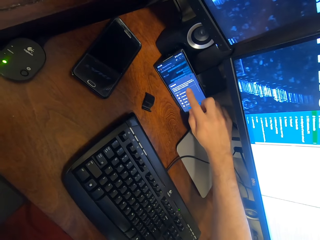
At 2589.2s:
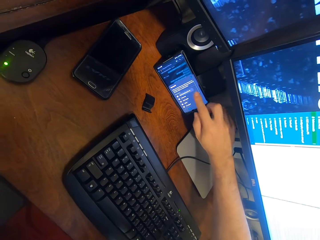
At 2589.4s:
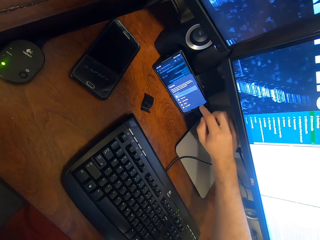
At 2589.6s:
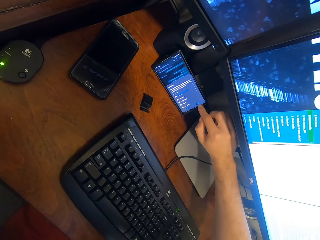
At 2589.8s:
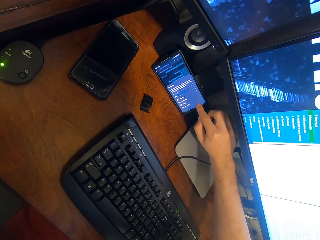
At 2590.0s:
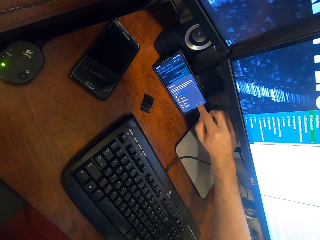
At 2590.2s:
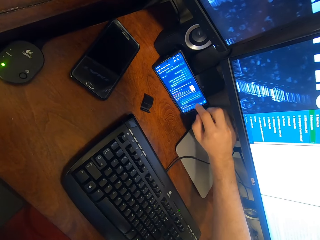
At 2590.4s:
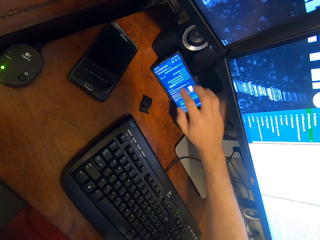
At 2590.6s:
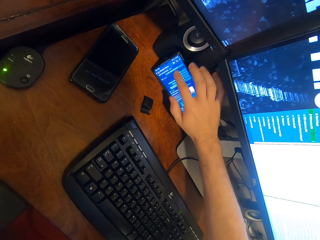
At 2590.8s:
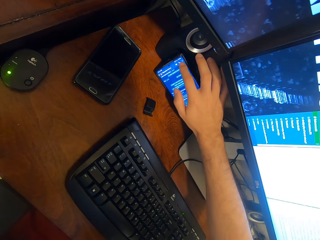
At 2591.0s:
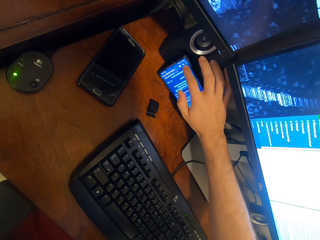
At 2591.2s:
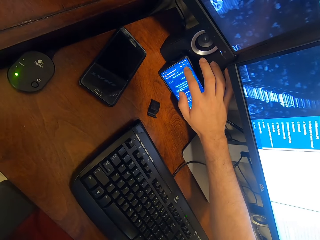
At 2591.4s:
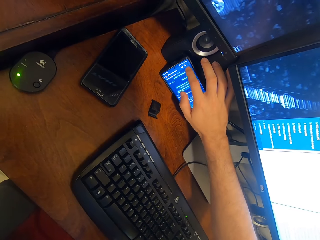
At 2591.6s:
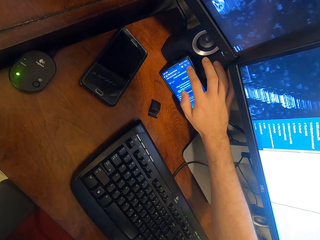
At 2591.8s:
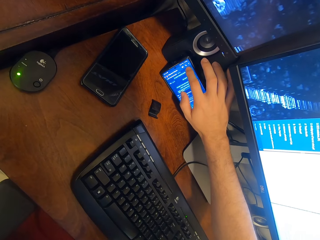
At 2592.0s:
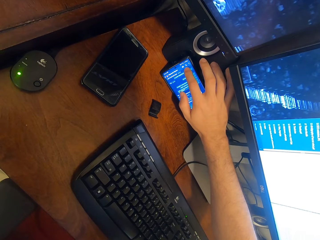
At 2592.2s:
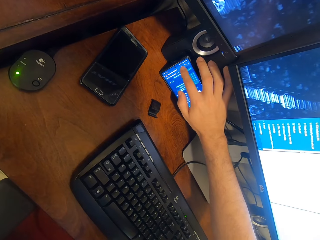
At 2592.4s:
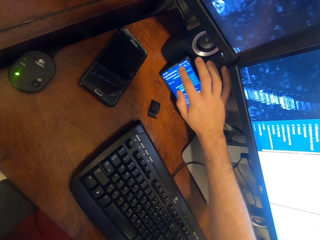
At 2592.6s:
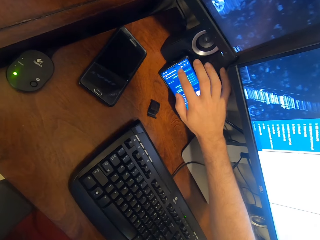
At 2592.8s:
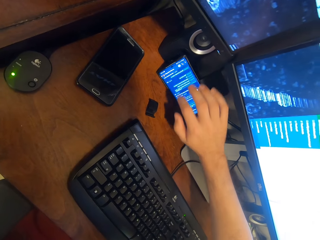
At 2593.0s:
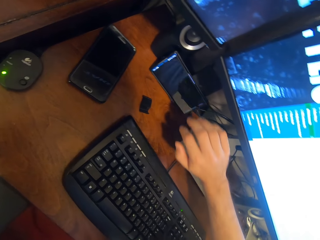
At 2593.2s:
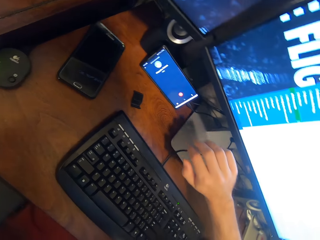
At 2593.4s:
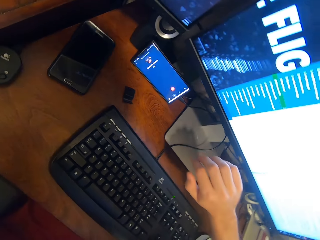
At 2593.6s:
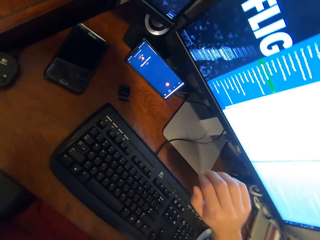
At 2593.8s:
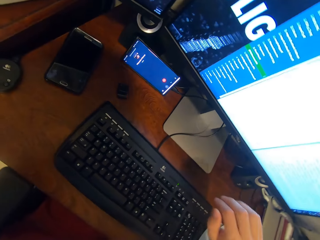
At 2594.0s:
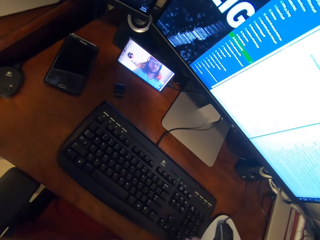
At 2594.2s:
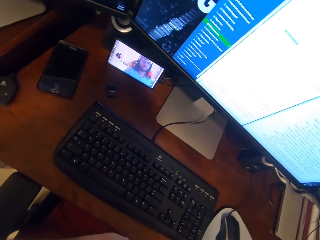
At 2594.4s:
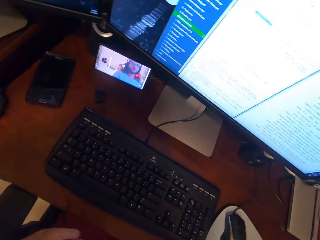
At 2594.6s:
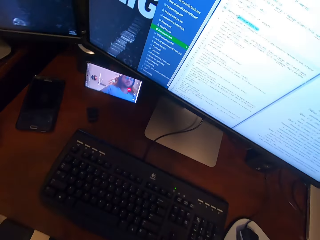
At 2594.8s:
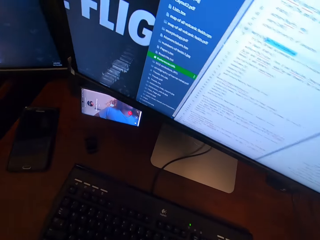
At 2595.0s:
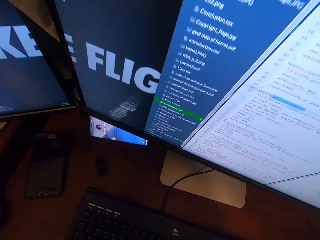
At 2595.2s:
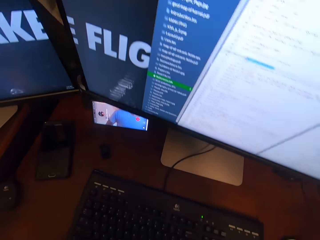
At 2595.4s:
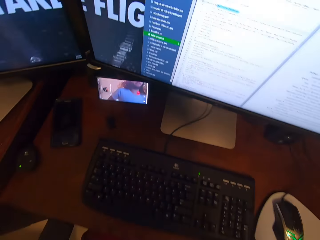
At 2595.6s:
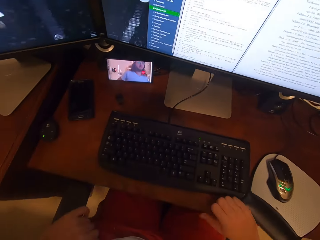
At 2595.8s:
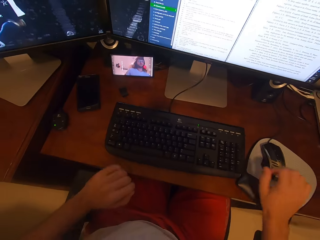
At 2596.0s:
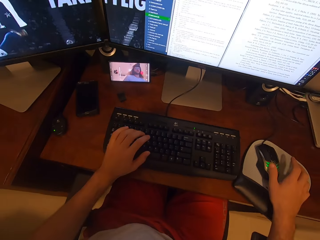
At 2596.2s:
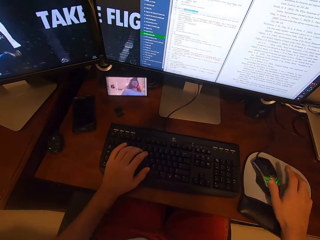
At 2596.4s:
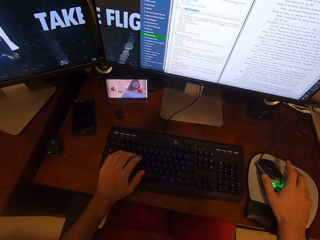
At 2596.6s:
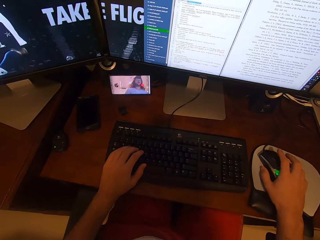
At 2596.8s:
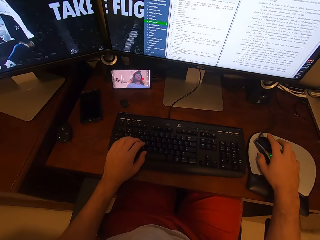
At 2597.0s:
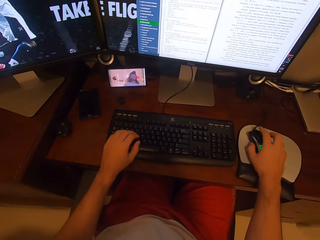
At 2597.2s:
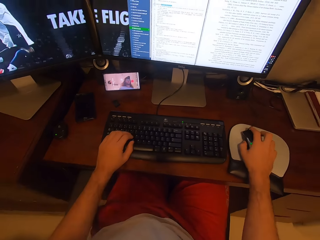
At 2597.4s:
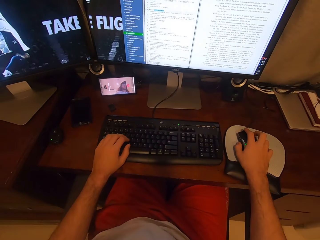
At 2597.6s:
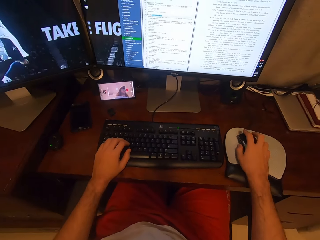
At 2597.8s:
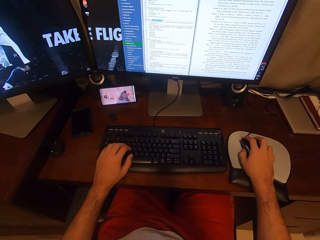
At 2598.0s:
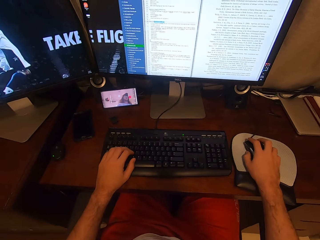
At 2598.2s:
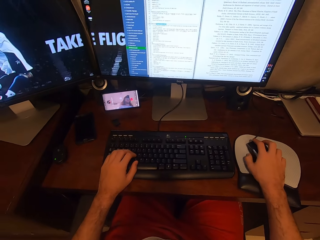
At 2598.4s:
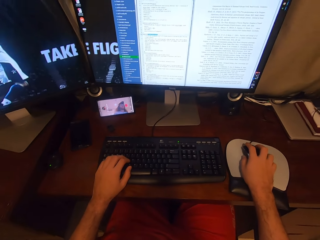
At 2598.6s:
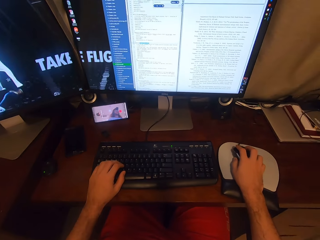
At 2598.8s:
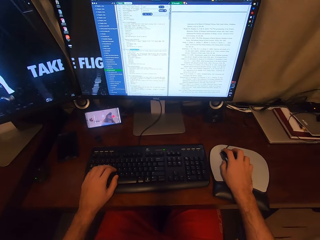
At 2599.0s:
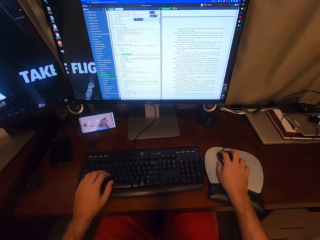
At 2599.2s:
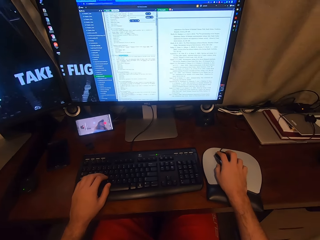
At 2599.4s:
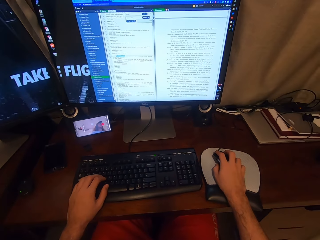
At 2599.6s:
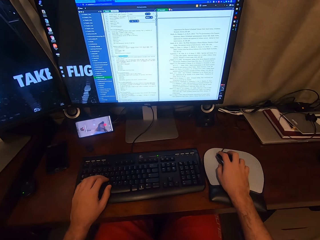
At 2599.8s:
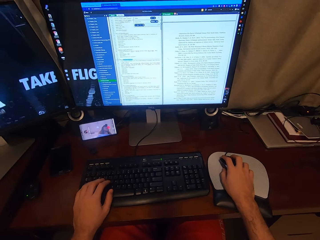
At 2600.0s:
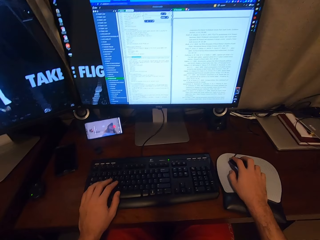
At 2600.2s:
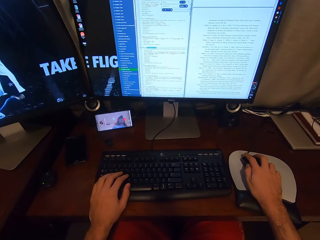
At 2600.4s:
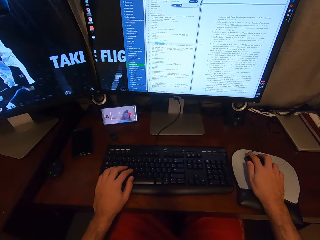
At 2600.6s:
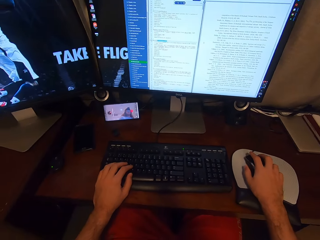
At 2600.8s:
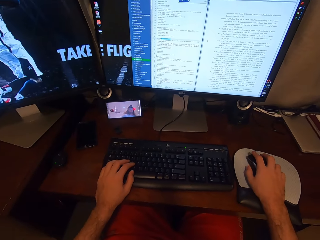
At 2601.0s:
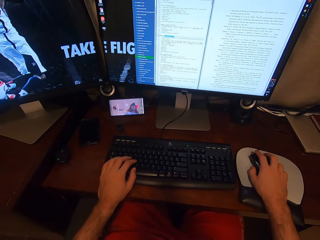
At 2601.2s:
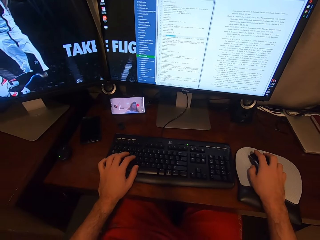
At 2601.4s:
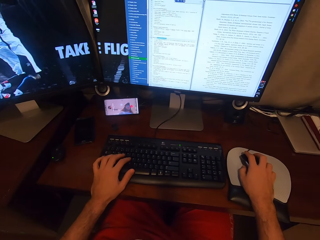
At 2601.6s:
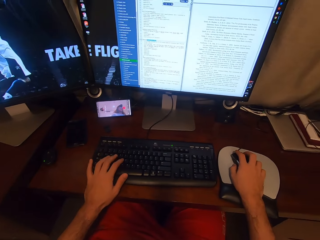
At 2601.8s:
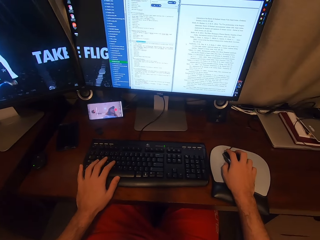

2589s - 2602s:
The camera wearer taps the screen of the phone on the desk with his right hand. He adjusts his sitting position. He places his left hand on the keyboard attached to the desktop computer. He slightly moves the USB mouse attached to the desktop computer with his right hand. He looks towards a monitor next to the keyboard.

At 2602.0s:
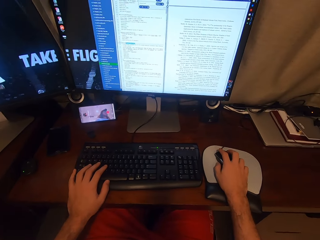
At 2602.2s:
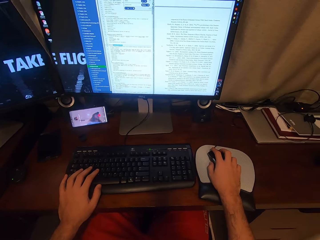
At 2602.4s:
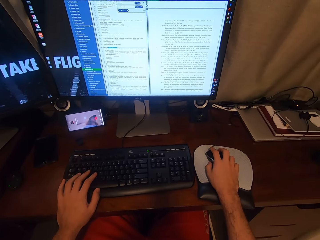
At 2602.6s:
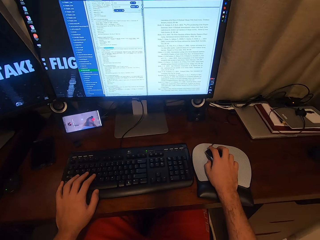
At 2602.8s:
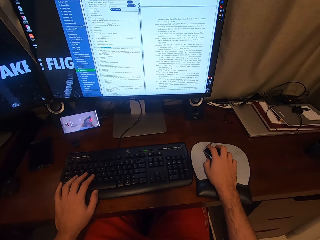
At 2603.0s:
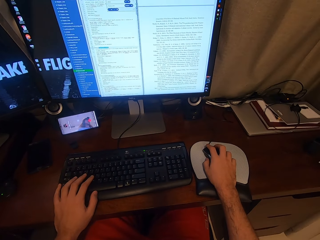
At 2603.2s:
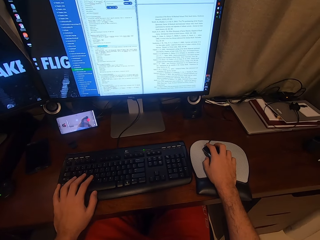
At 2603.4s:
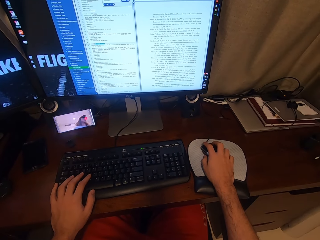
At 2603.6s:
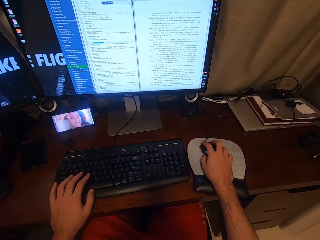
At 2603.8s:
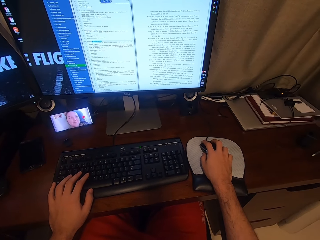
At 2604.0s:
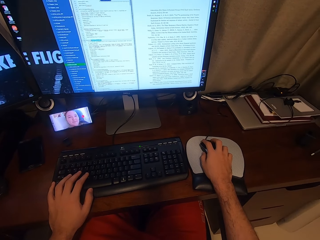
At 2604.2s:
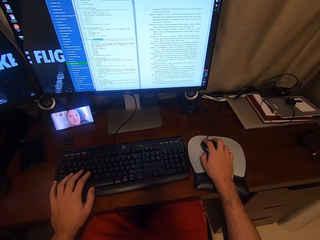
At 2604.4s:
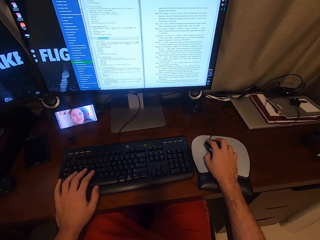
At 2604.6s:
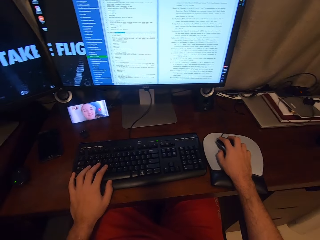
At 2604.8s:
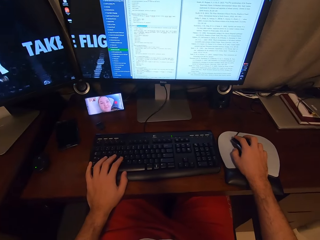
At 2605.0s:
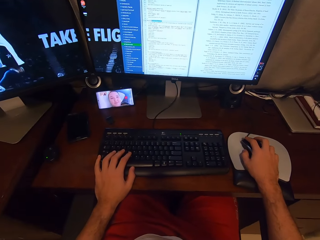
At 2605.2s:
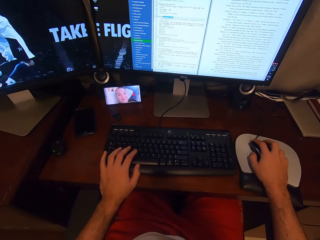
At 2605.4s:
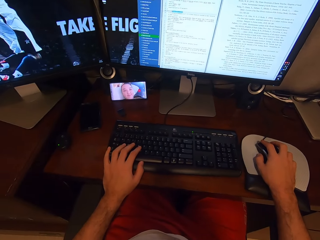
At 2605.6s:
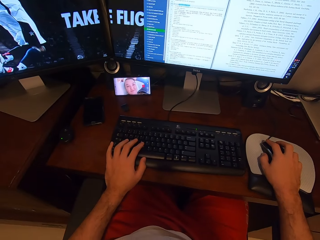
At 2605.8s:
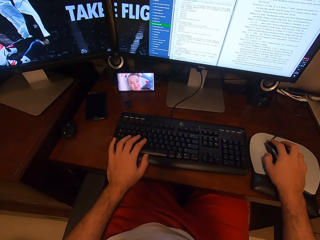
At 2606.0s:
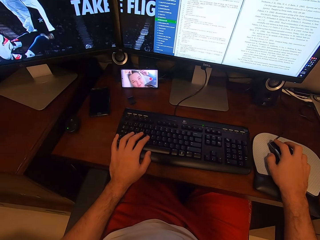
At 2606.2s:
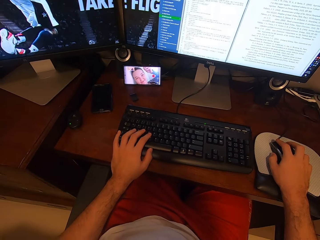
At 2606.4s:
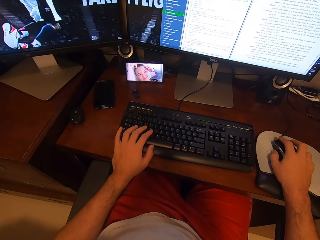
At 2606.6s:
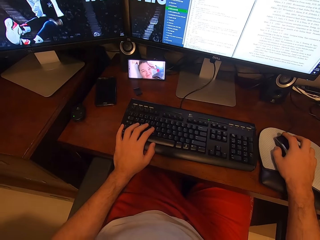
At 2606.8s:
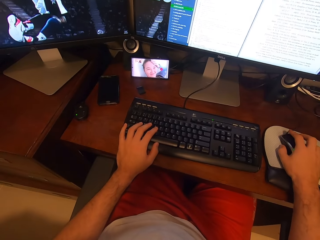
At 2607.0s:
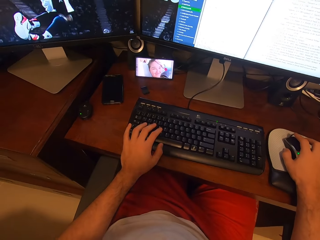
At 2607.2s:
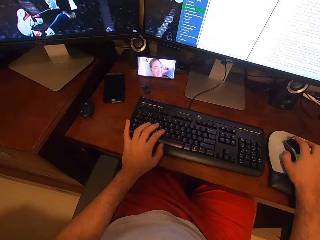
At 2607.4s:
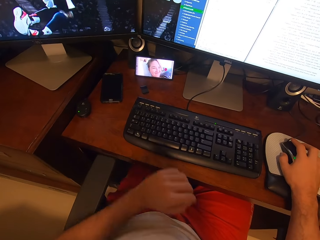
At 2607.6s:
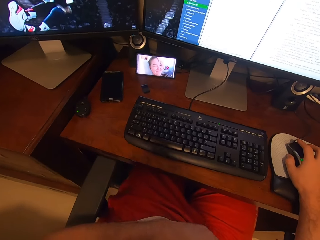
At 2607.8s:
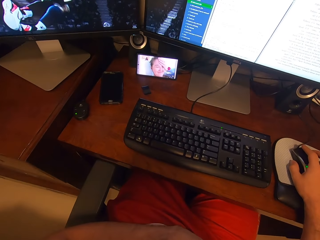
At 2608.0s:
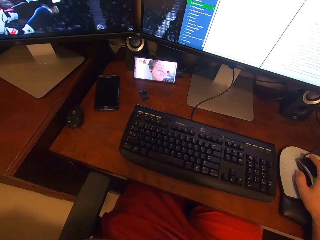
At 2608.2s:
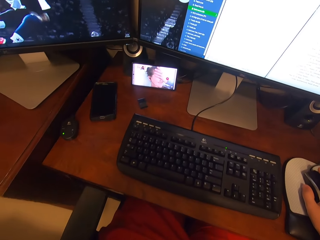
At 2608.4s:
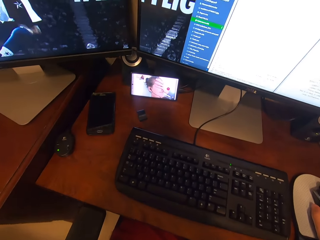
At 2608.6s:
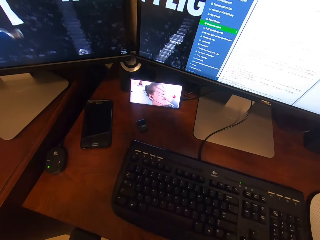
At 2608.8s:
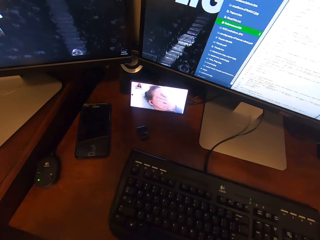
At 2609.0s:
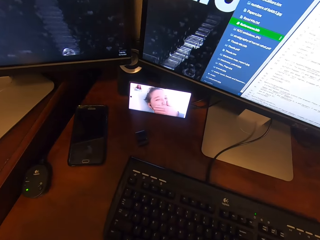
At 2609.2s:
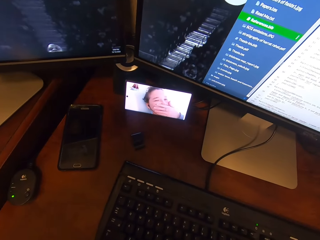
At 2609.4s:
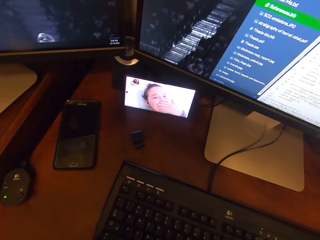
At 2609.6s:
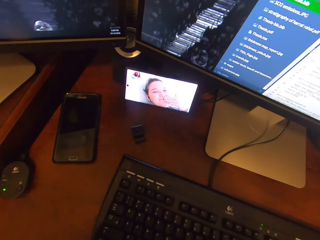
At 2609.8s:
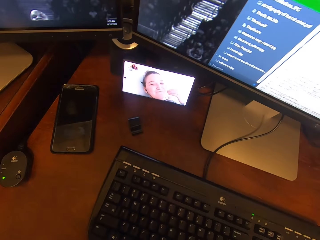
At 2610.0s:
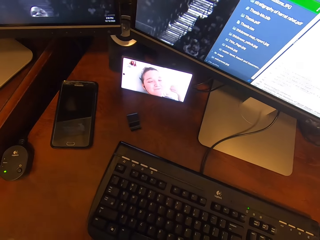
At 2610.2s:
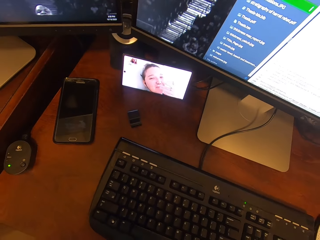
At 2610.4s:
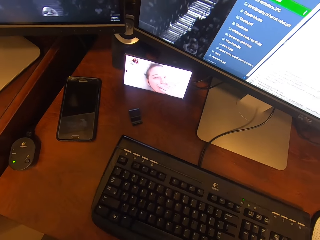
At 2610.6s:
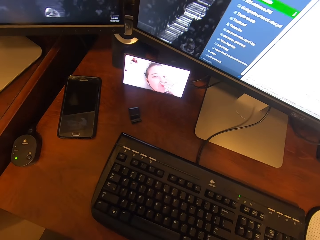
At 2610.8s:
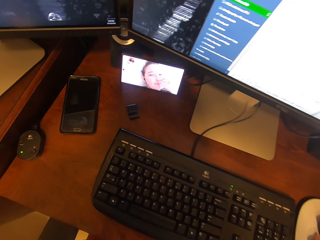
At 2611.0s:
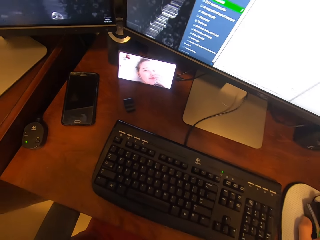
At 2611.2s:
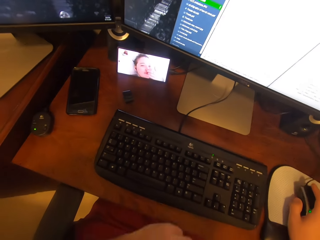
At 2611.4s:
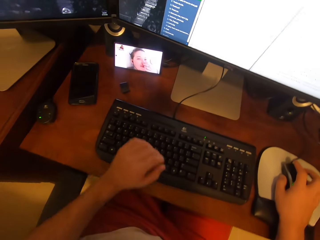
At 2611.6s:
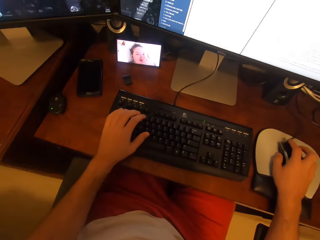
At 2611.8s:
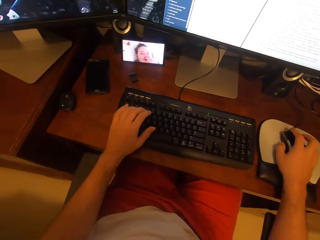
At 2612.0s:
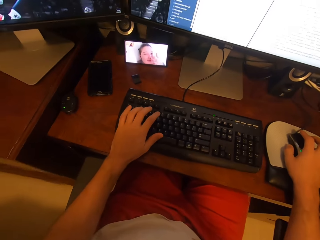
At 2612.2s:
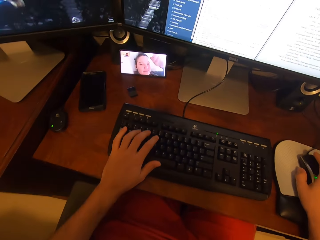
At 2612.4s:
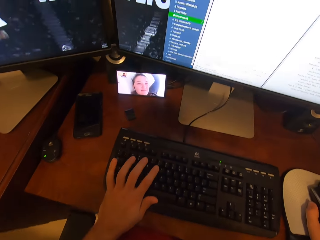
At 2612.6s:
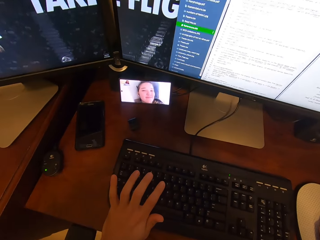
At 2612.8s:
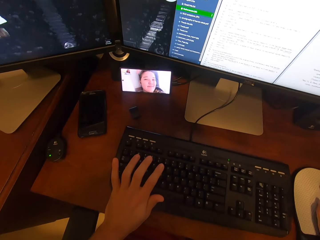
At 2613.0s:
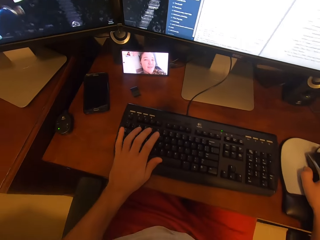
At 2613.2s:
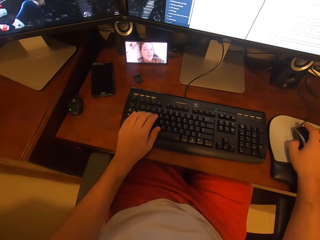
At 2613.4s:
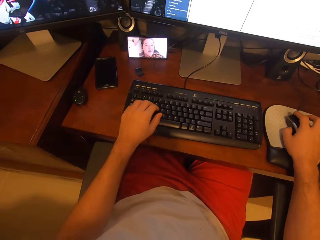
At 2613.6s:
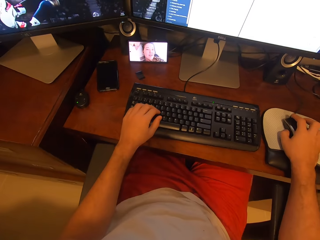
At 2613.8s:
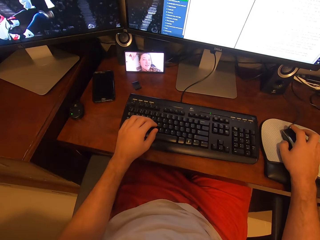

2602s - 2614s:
The camera wearer video calls via the phone on the desk. He removes his left hand from the keyboard attached to the desktop computer. He leans towards the phone. He places his left hand on the keyboard attached to the desktop computer.
